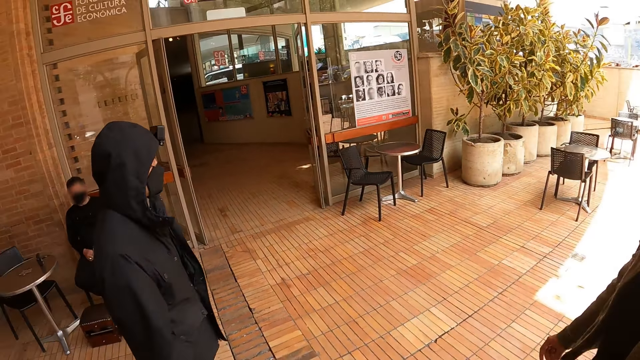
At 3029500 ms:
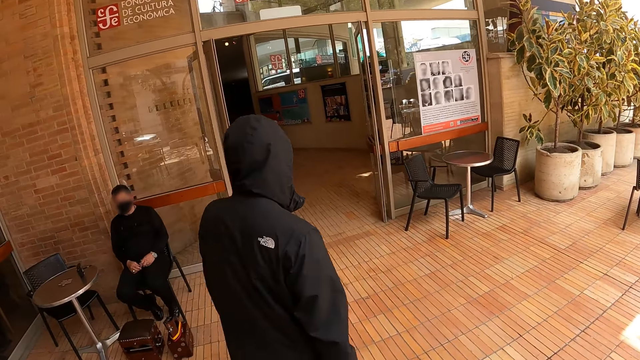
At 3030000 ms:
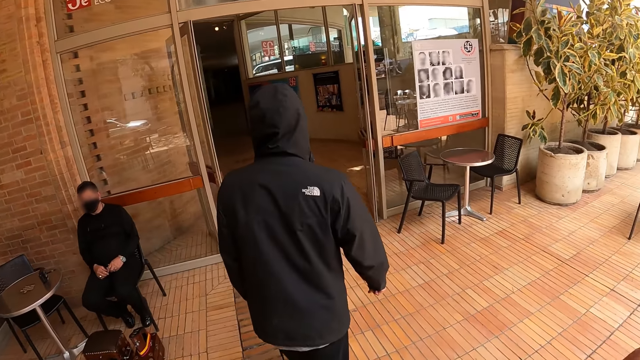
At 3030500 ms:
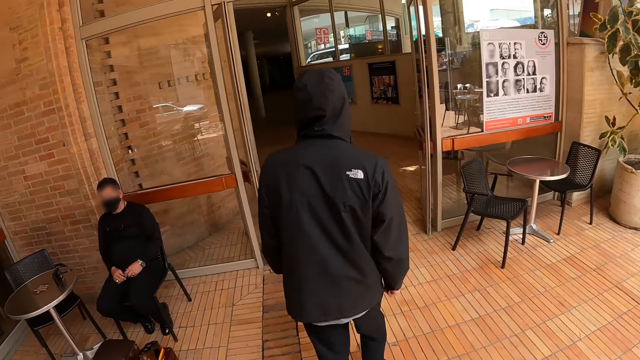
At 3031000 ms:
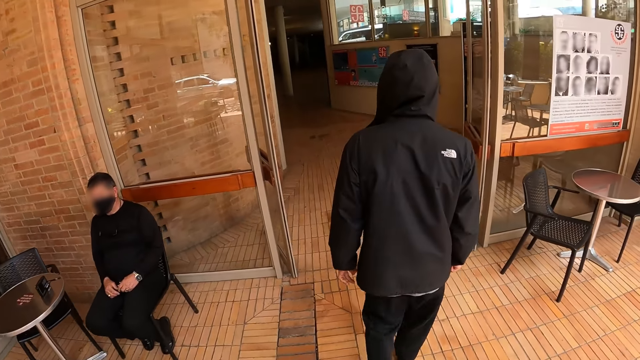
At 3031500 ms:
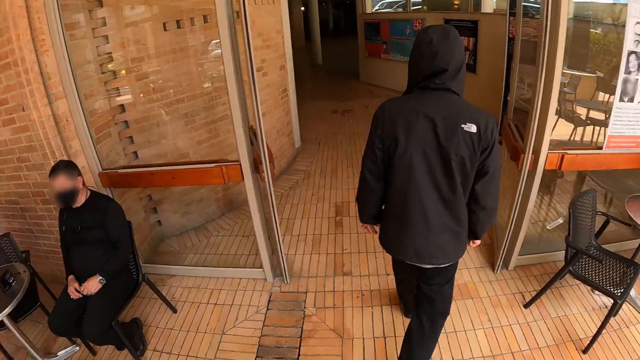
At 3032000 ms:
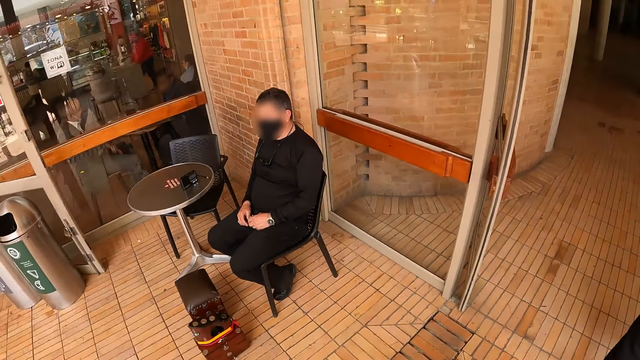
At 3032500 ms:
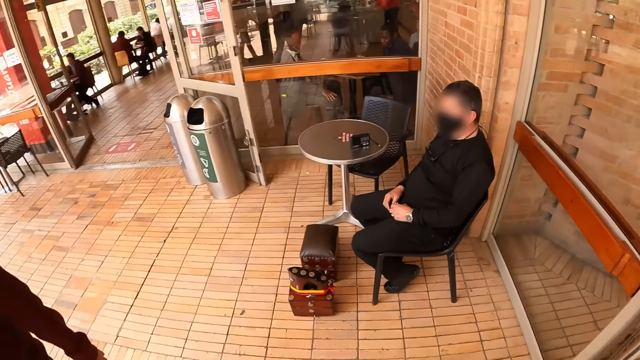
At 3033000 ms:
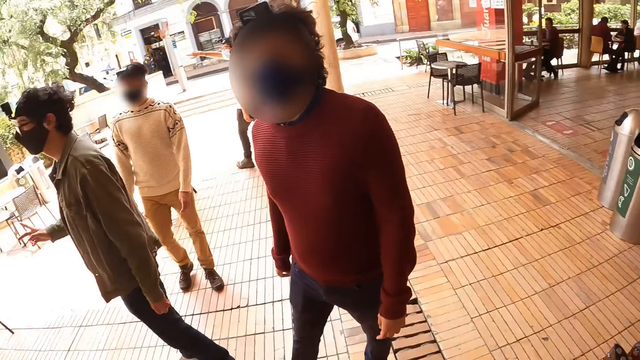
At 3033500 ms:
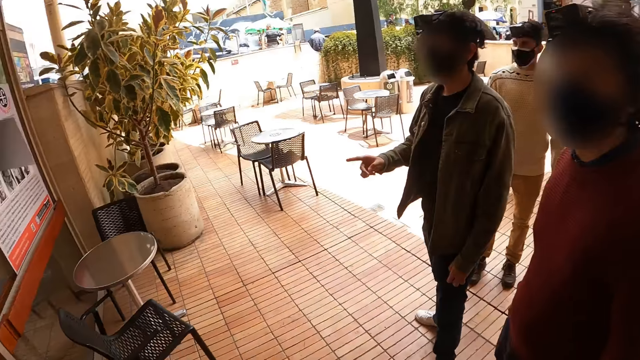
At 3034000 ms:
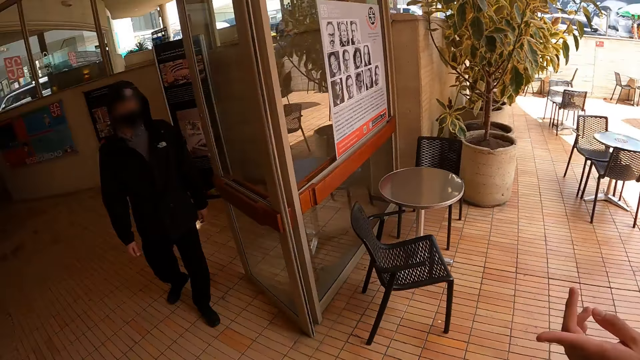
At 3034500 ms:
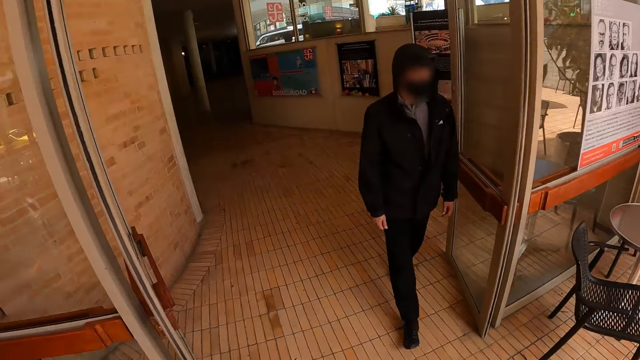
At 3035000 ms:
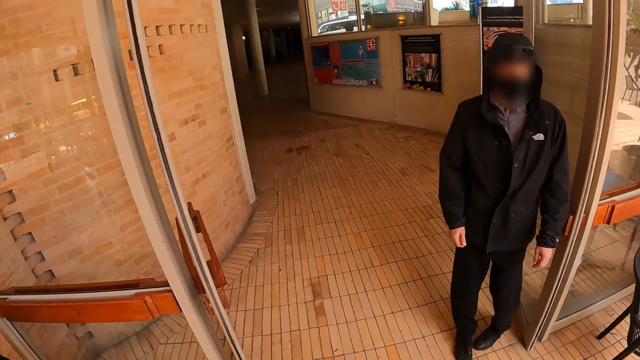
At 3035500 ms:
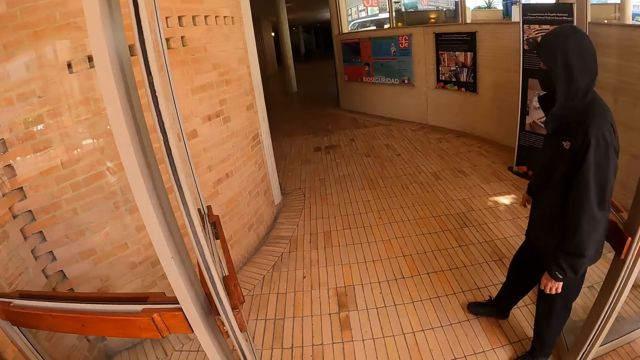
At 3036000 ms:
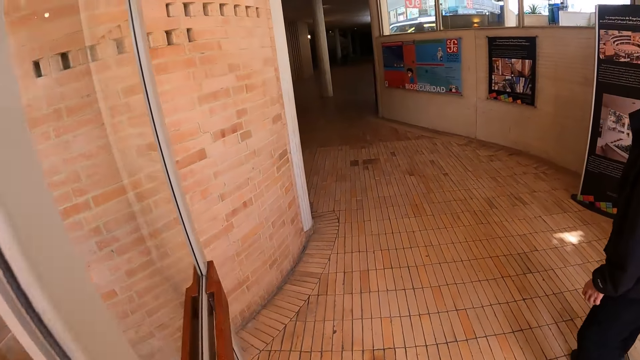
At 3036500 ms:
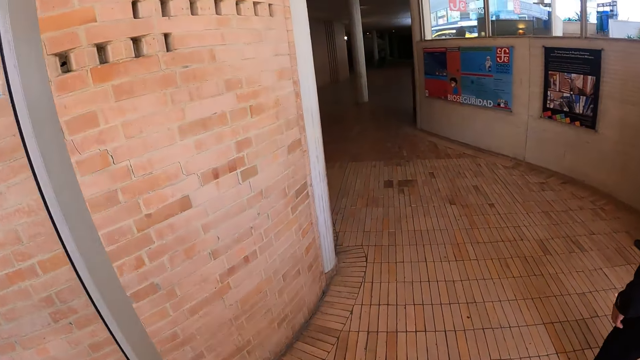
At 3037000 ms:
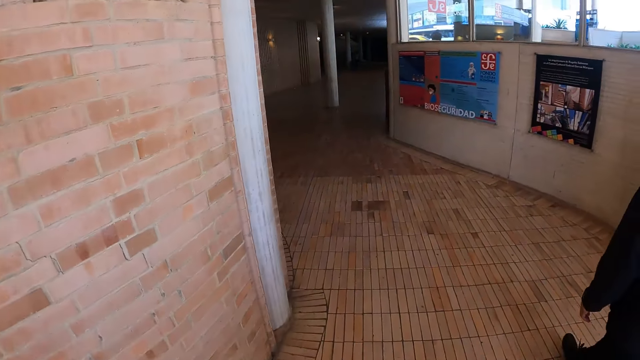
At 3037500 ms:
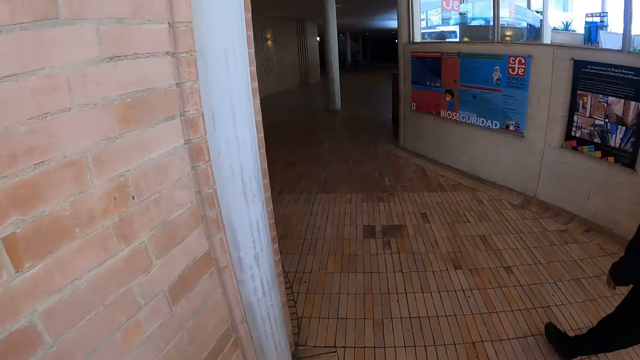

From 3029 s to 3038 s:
A man walks towards the building. The camera wearer looks around the building. They walk into the building.

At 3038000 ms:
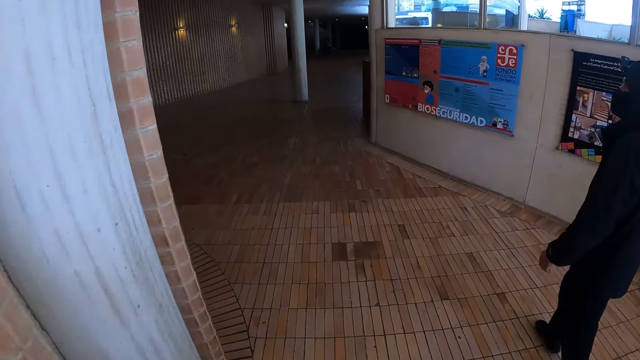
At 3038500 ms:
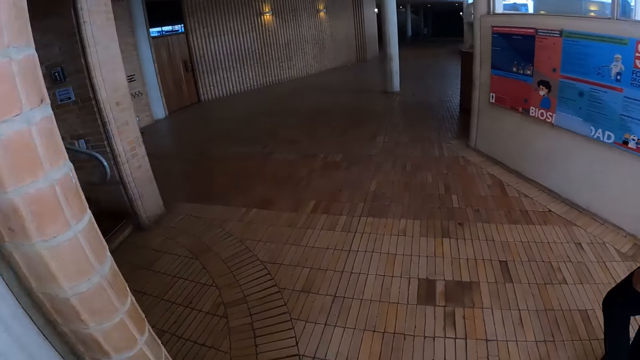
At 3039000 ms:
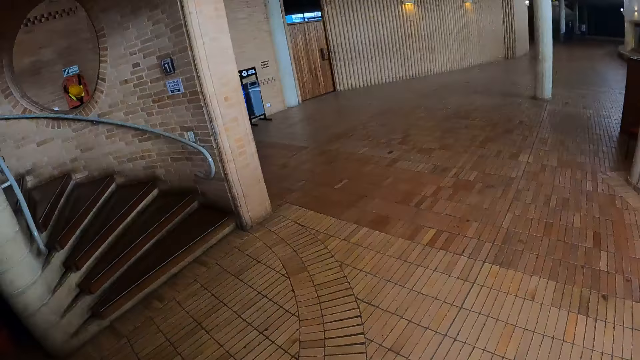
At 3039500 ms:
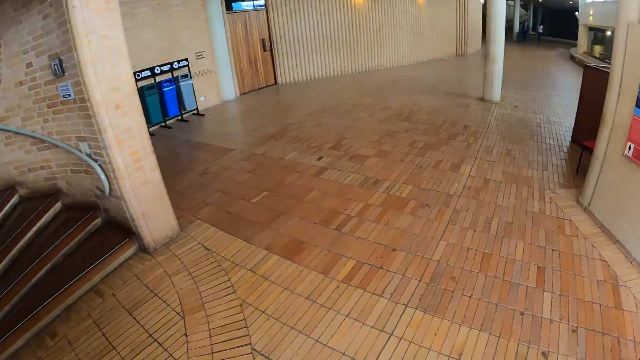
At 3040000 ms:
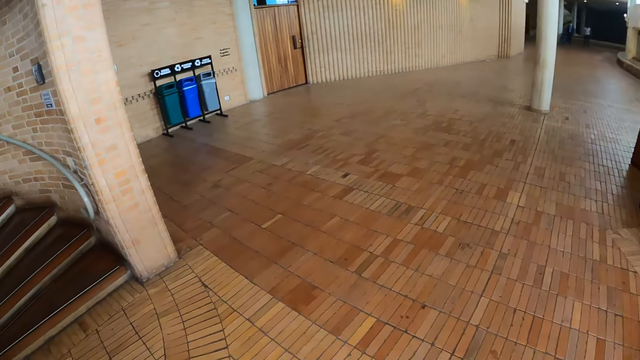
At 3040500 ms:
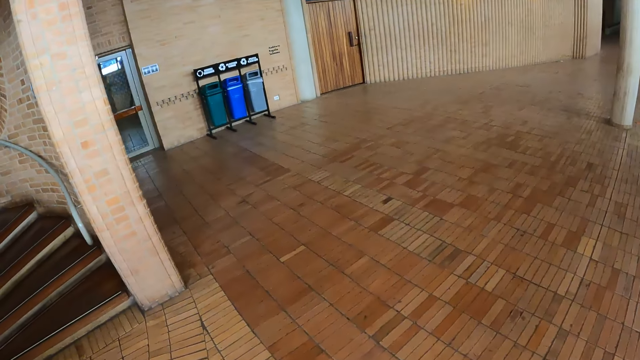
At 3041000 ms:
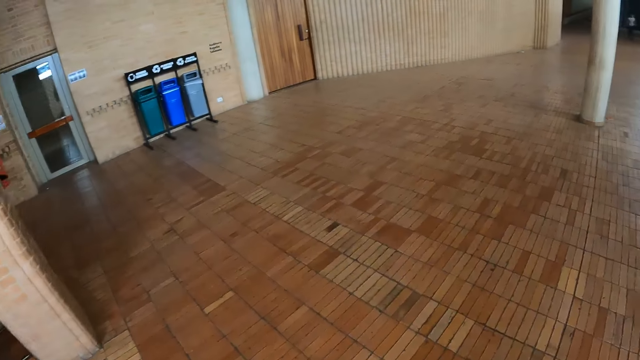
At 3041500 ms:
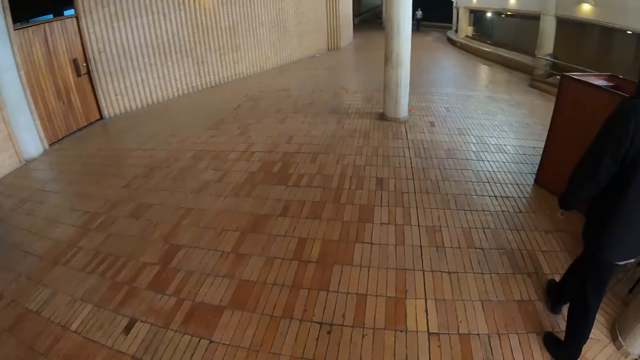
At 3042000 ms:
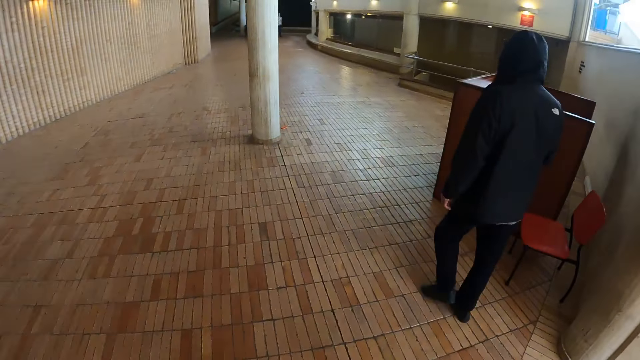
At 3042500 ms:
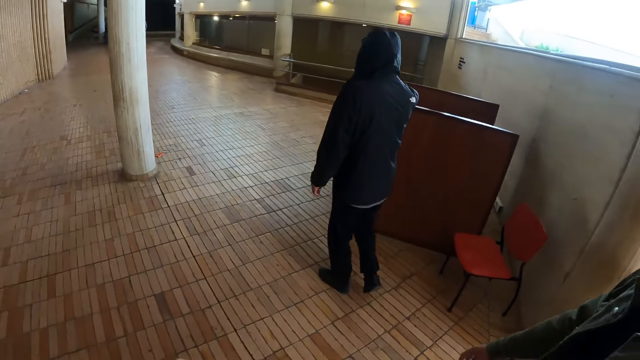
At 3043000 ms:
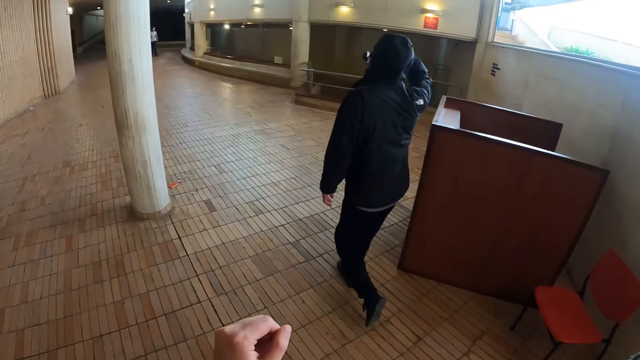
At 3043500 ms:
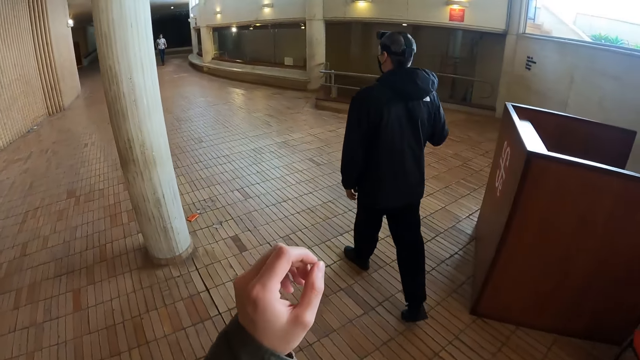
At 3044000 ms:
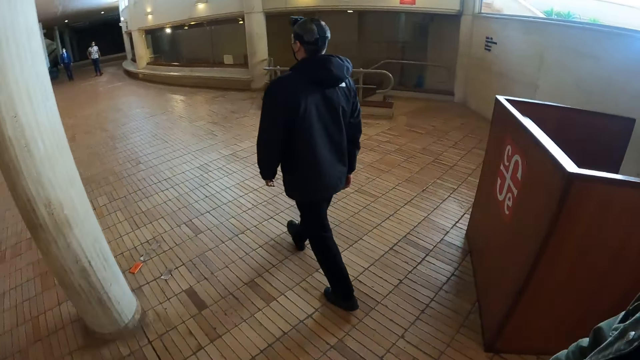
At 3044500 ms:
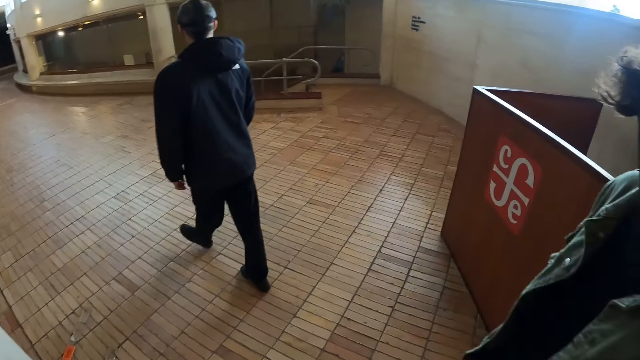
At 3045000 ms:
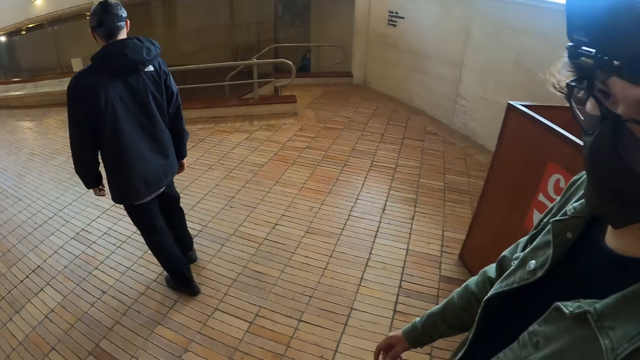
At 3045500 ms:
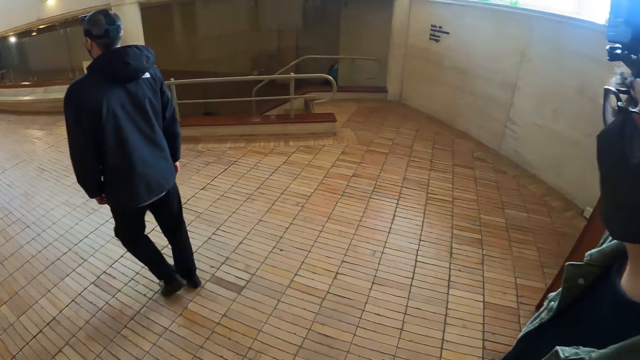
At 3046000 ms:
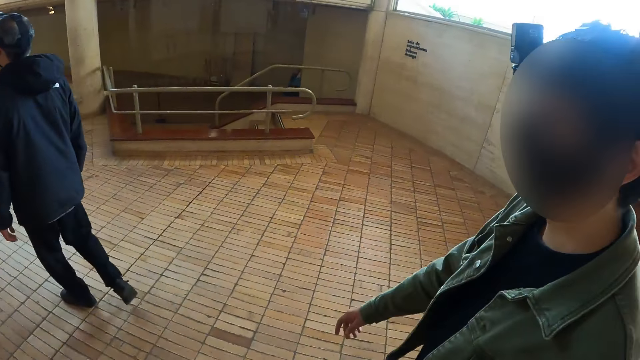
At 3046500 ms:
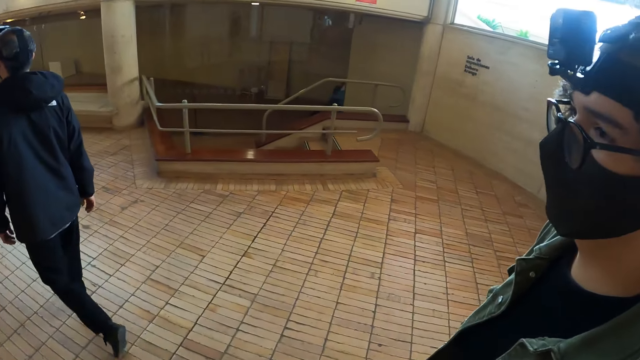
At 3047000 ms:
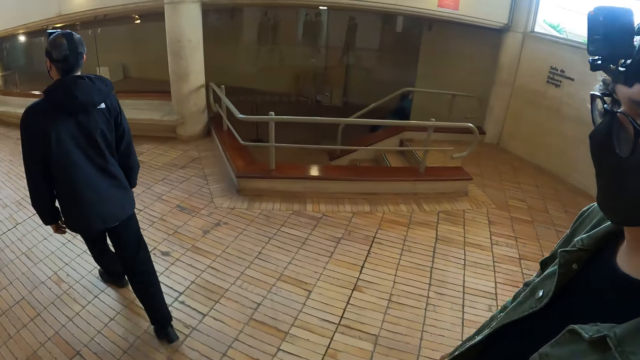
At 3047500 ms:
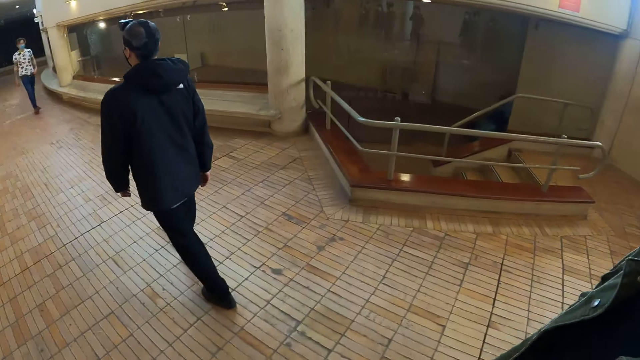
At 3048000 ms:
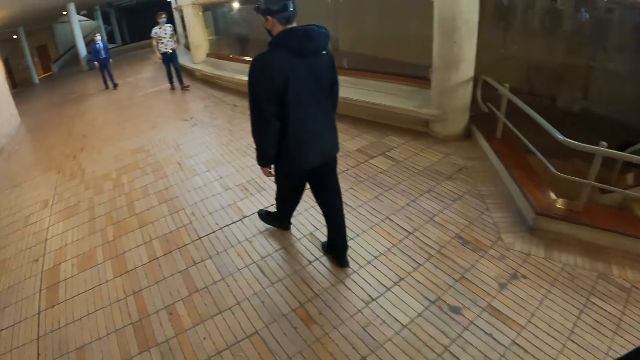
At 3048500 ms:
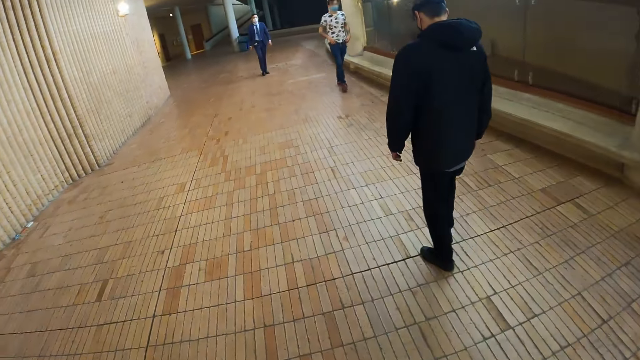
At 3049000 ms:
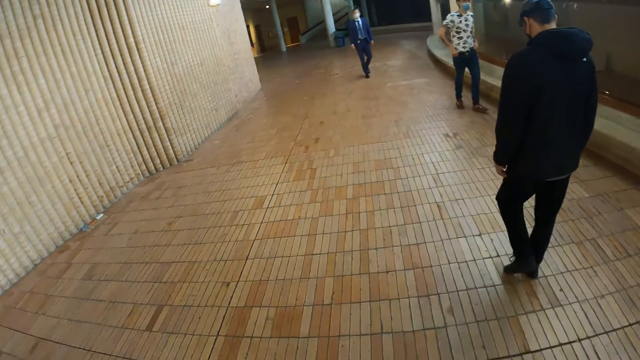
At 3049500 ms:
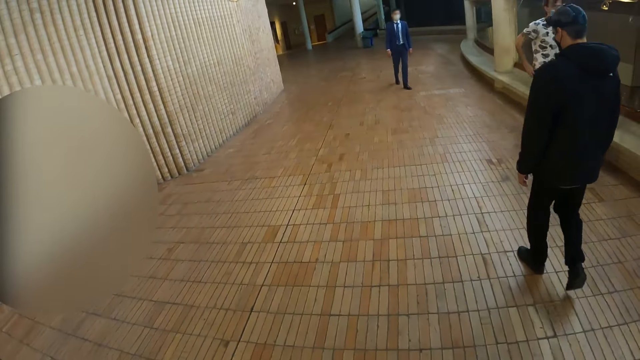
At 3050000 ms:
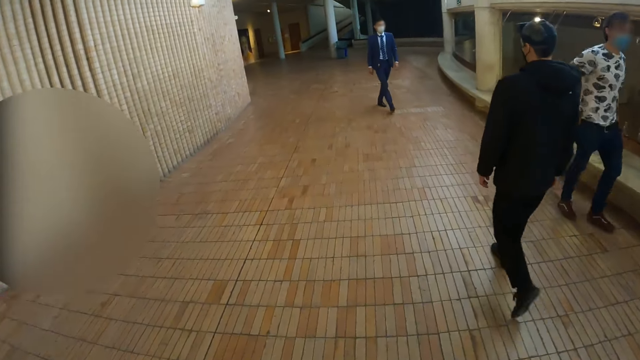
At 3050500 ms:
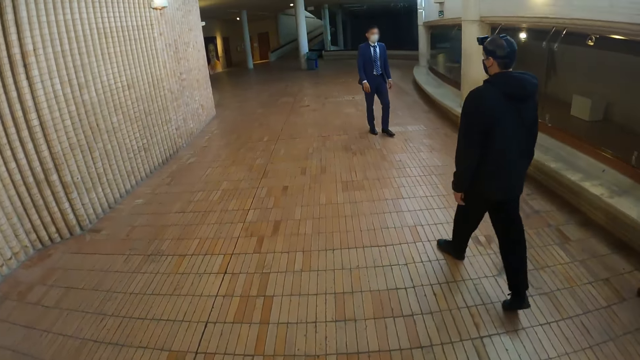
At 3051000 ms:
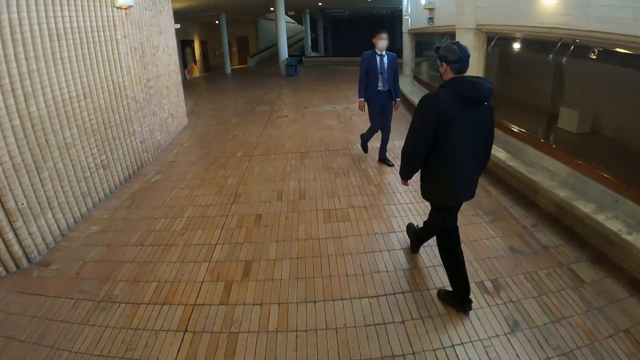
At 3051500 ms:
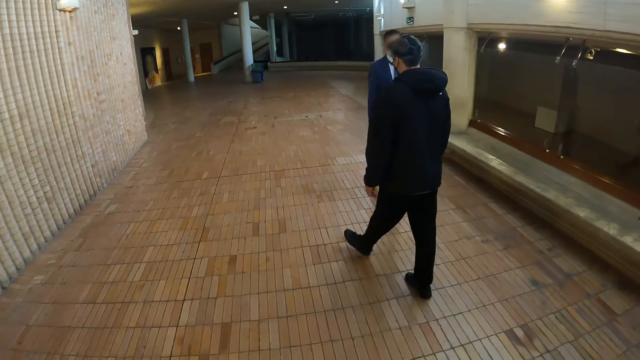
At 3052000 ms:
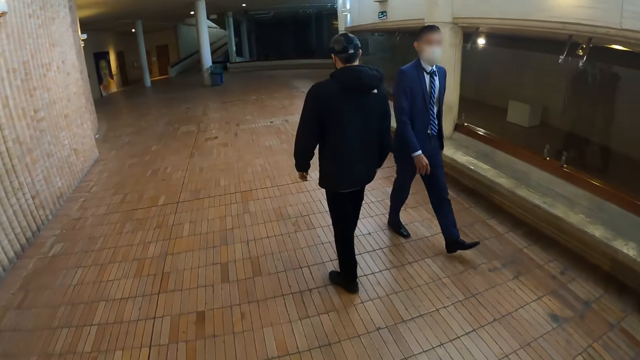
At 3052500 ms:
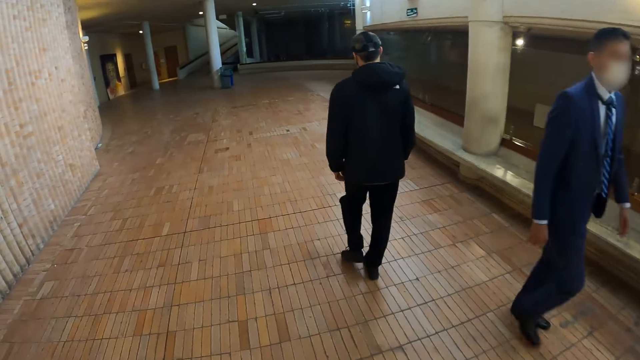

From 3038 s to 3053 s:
The man walks around the building. The camera wearer walks around the building. Another man walks around the building. The camera wearer raises the hand. They walk around. They talk to the other man. They walk around the building.
